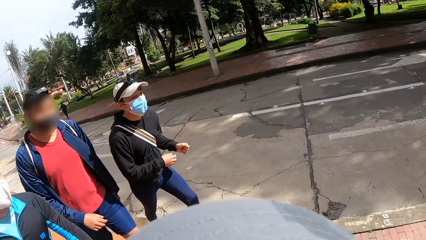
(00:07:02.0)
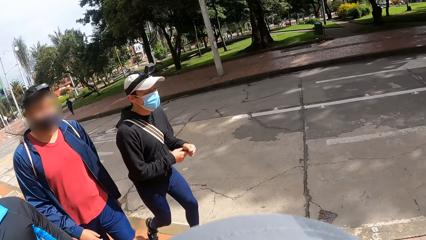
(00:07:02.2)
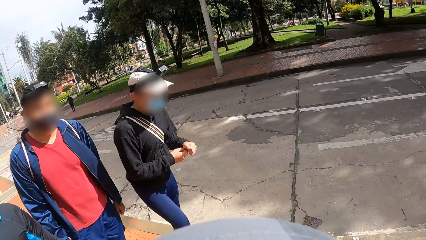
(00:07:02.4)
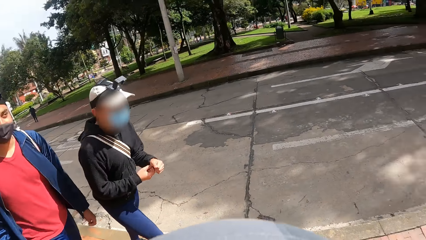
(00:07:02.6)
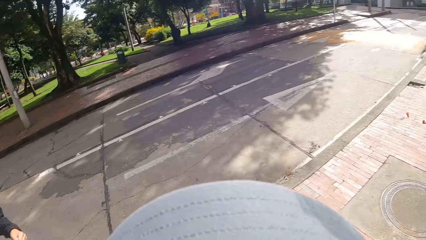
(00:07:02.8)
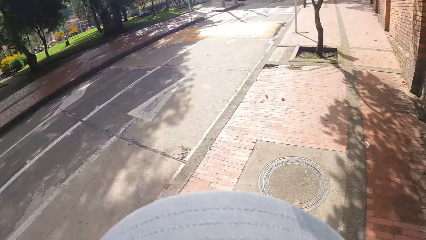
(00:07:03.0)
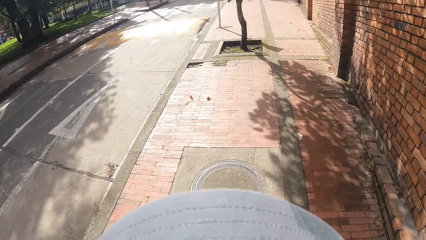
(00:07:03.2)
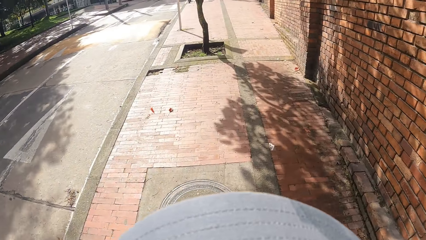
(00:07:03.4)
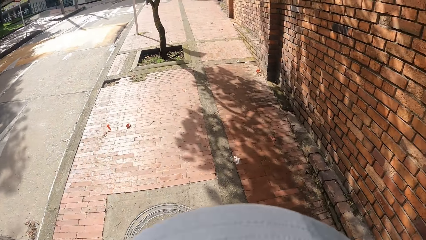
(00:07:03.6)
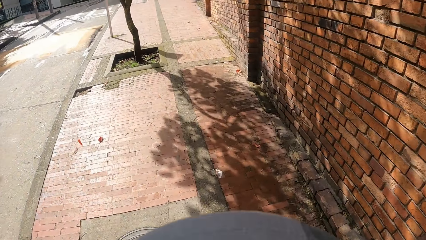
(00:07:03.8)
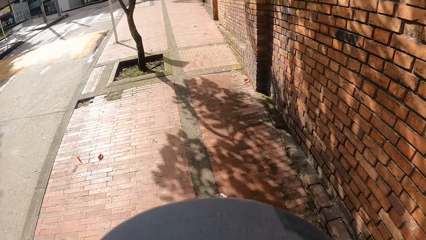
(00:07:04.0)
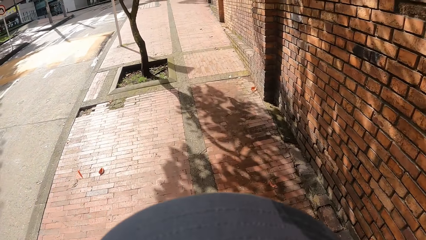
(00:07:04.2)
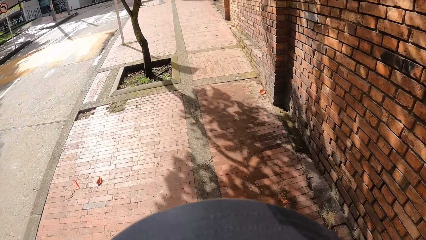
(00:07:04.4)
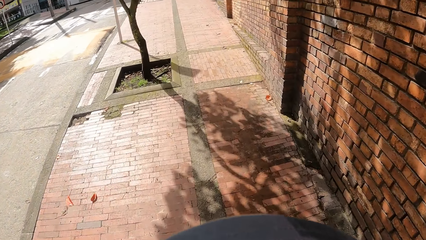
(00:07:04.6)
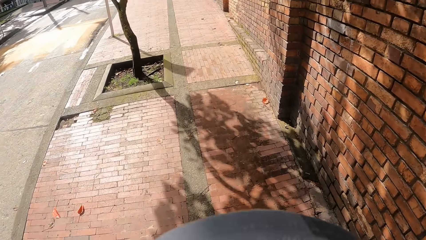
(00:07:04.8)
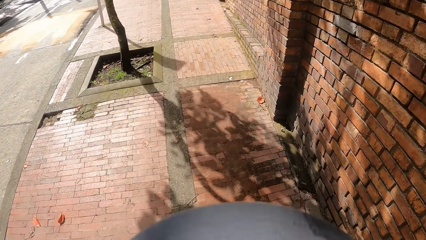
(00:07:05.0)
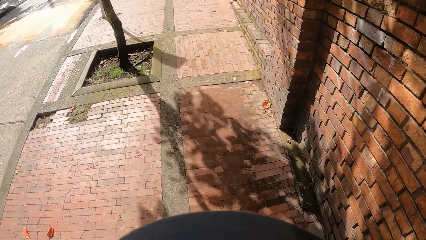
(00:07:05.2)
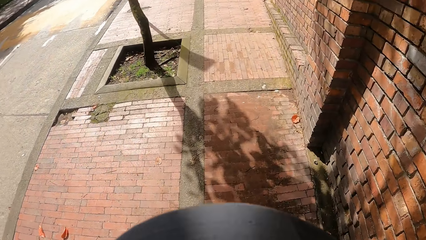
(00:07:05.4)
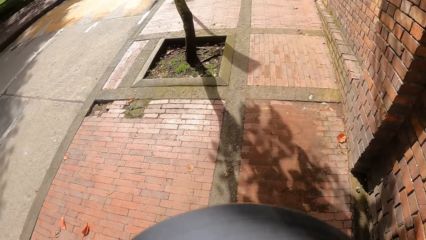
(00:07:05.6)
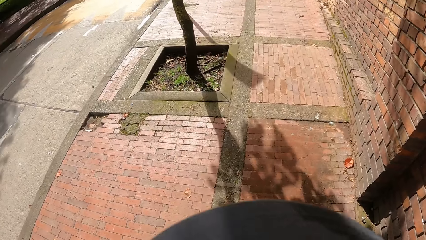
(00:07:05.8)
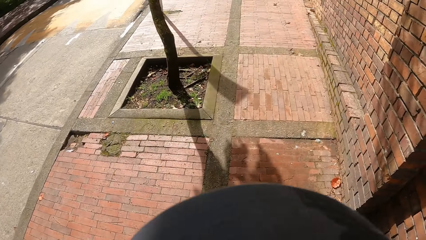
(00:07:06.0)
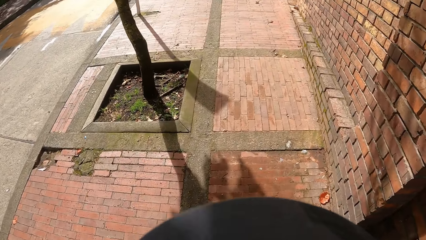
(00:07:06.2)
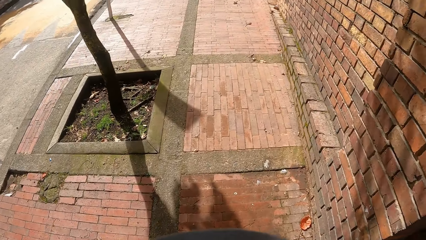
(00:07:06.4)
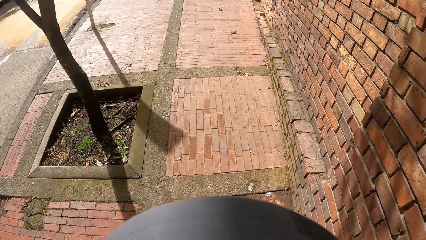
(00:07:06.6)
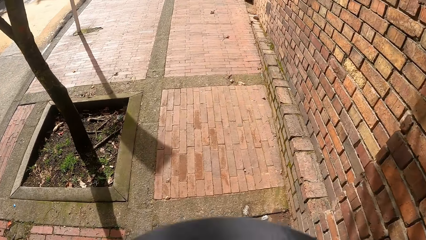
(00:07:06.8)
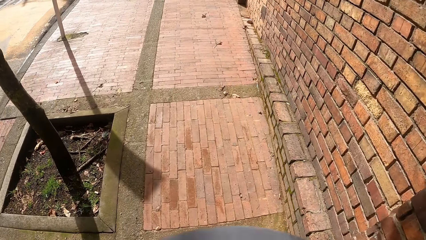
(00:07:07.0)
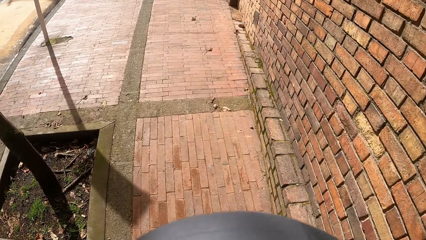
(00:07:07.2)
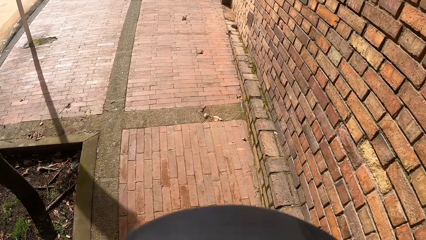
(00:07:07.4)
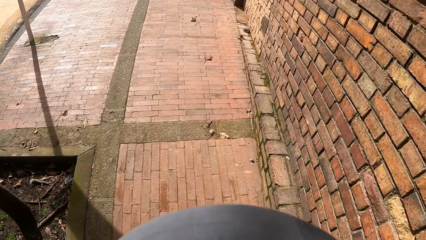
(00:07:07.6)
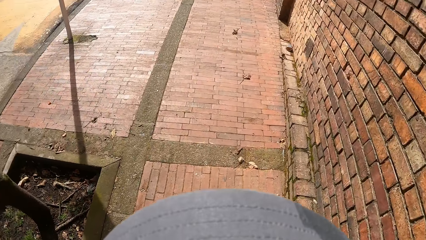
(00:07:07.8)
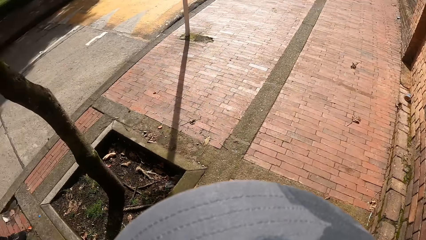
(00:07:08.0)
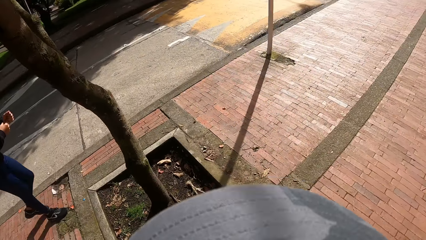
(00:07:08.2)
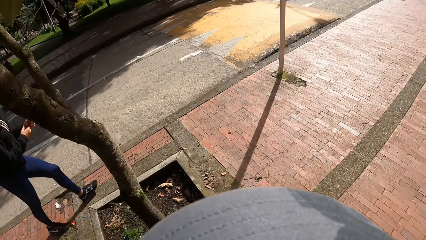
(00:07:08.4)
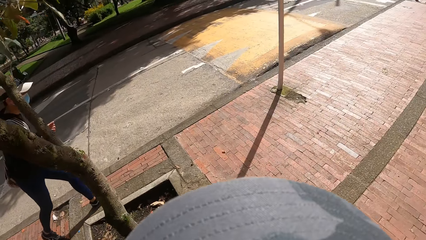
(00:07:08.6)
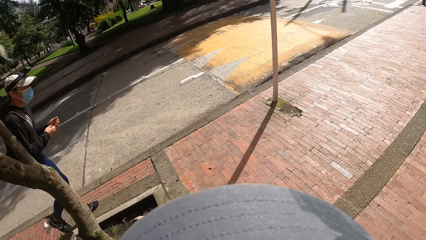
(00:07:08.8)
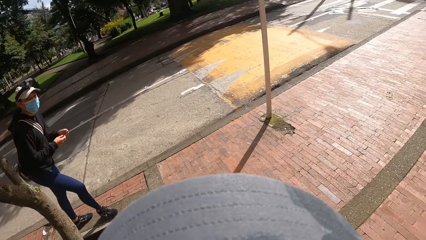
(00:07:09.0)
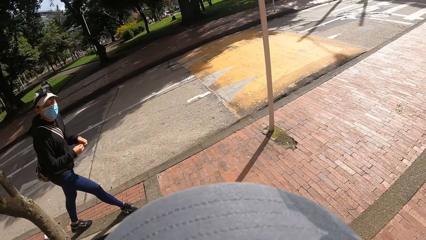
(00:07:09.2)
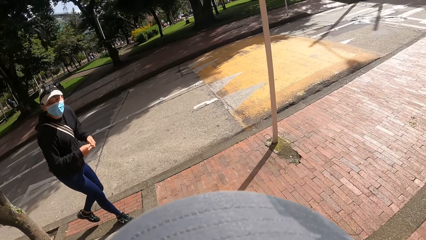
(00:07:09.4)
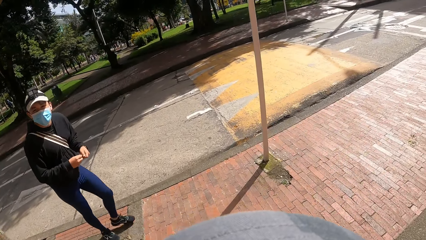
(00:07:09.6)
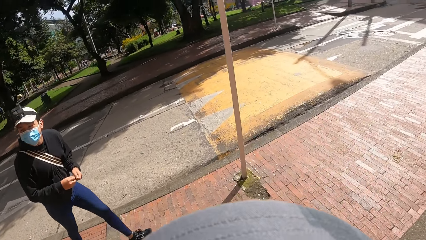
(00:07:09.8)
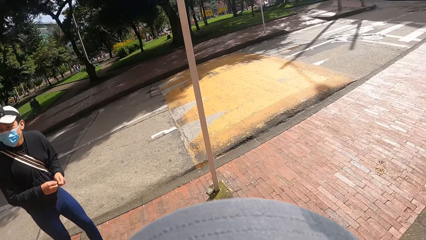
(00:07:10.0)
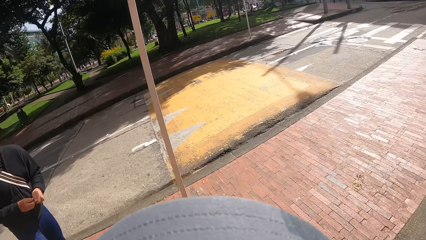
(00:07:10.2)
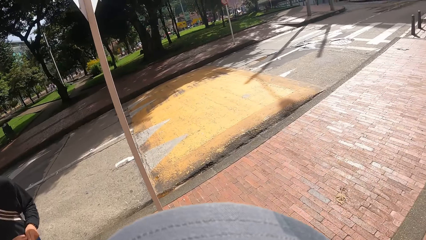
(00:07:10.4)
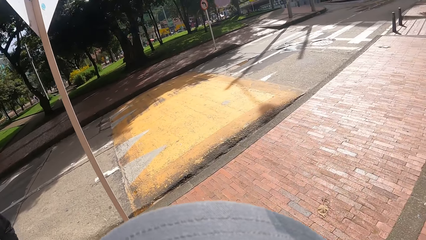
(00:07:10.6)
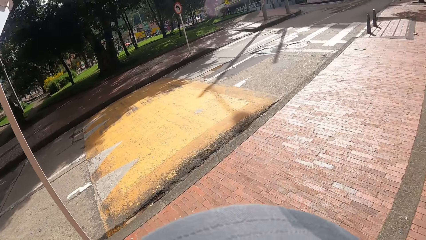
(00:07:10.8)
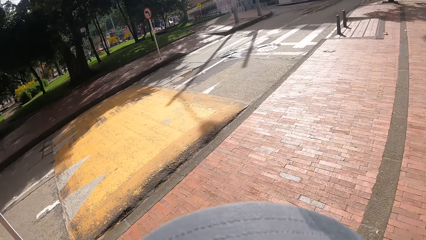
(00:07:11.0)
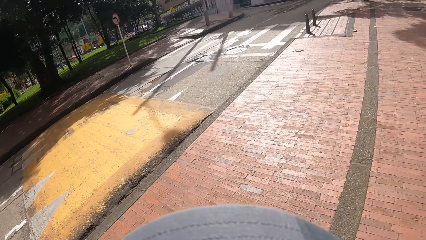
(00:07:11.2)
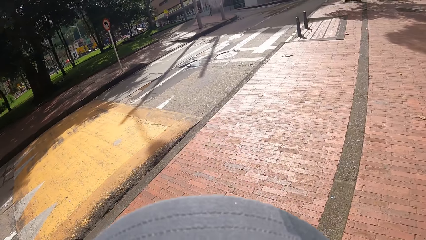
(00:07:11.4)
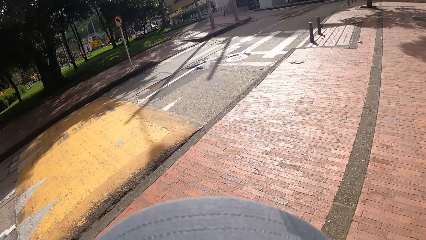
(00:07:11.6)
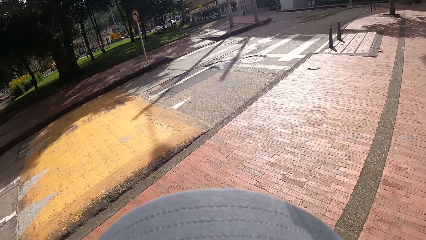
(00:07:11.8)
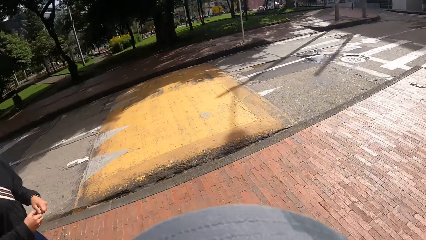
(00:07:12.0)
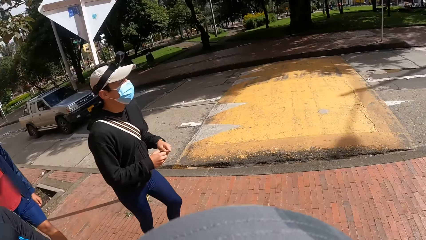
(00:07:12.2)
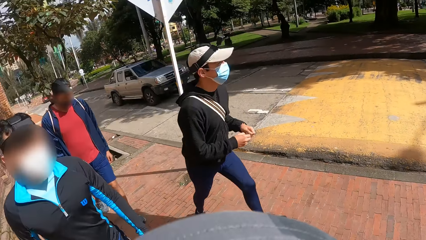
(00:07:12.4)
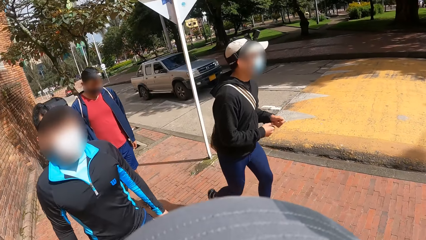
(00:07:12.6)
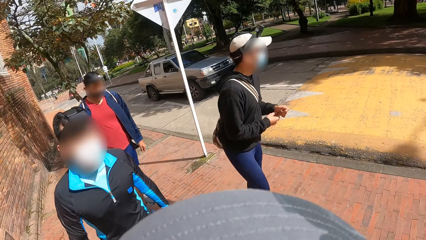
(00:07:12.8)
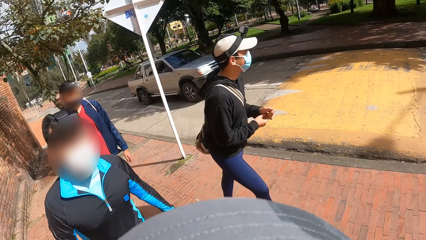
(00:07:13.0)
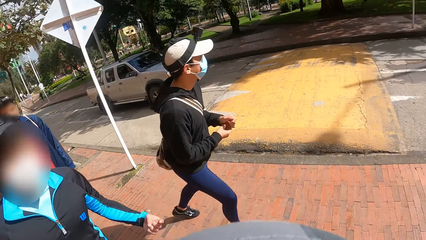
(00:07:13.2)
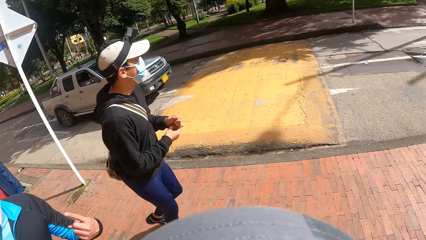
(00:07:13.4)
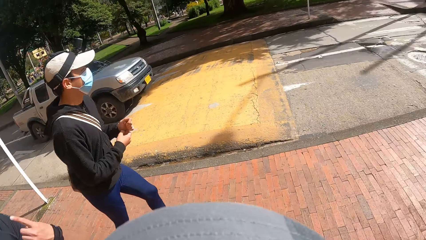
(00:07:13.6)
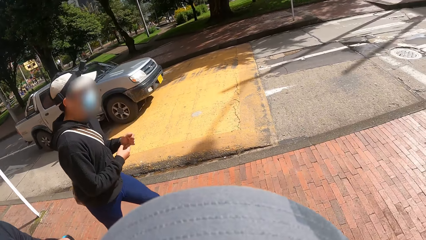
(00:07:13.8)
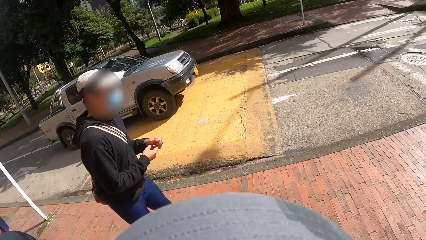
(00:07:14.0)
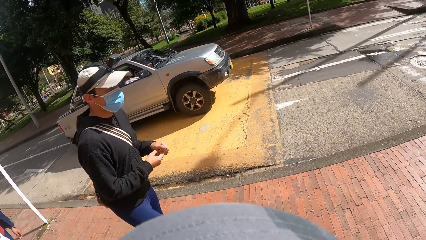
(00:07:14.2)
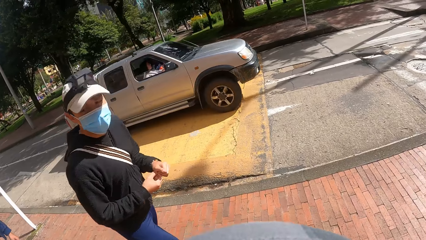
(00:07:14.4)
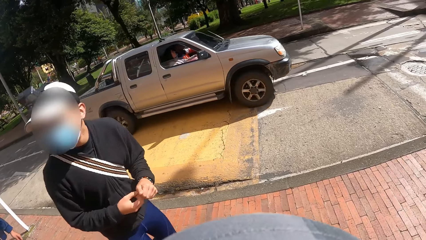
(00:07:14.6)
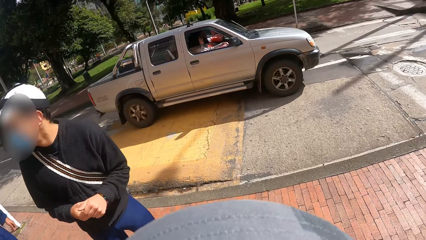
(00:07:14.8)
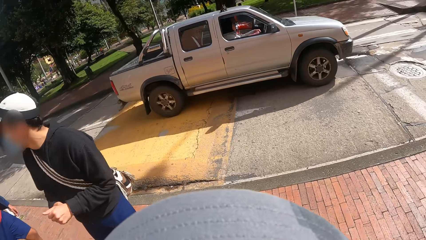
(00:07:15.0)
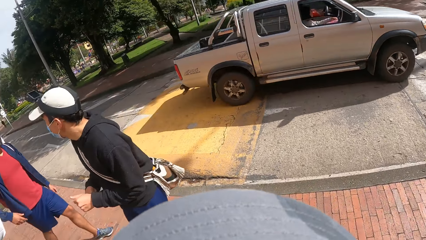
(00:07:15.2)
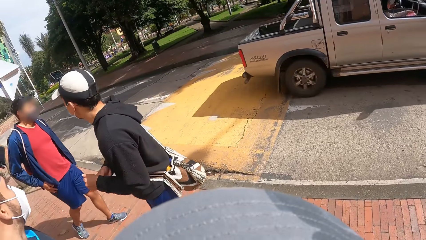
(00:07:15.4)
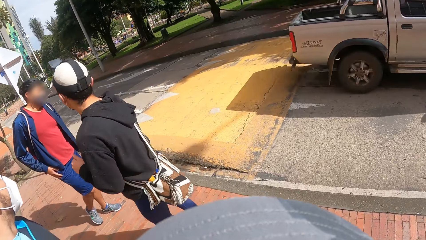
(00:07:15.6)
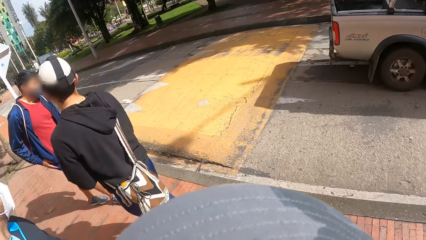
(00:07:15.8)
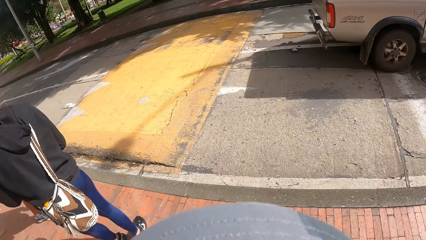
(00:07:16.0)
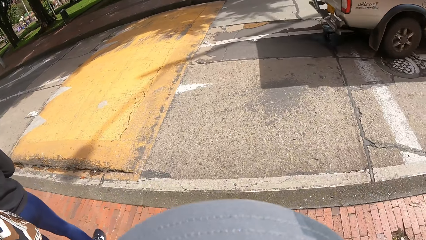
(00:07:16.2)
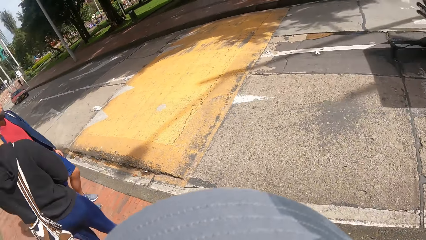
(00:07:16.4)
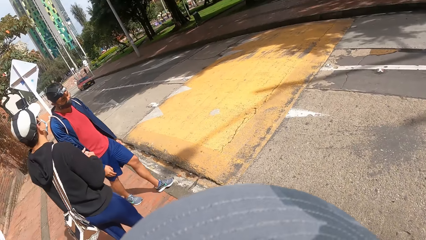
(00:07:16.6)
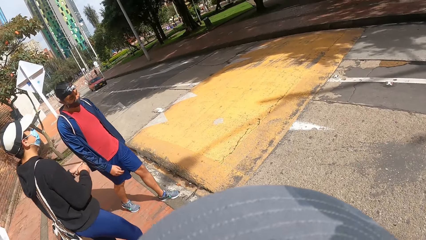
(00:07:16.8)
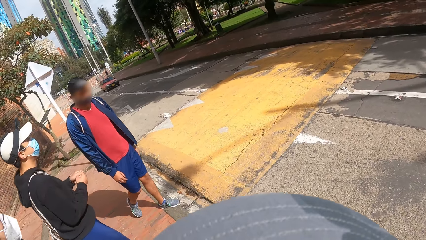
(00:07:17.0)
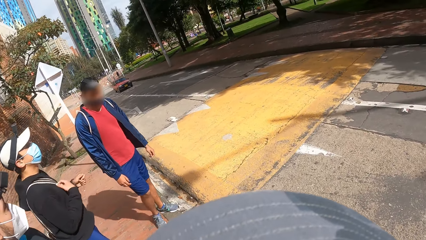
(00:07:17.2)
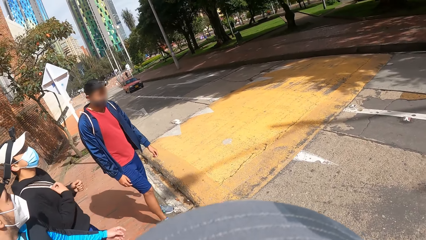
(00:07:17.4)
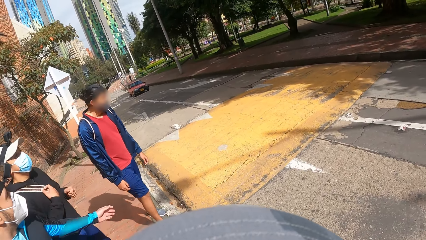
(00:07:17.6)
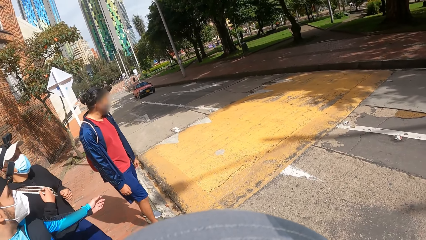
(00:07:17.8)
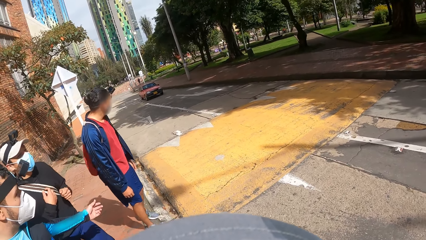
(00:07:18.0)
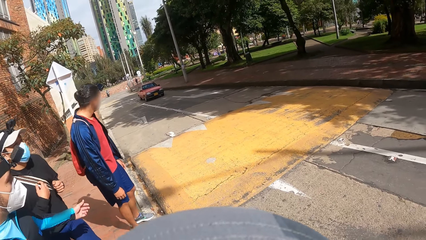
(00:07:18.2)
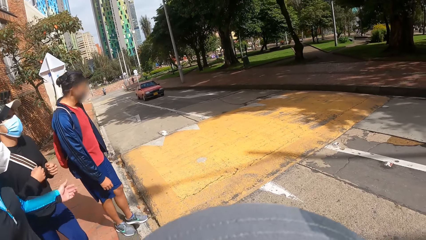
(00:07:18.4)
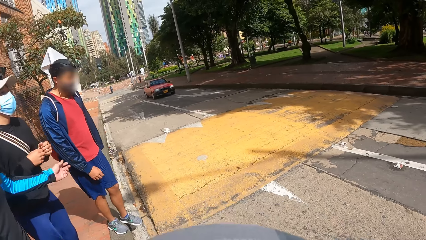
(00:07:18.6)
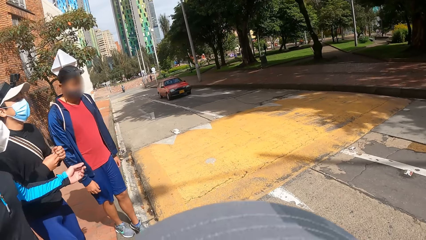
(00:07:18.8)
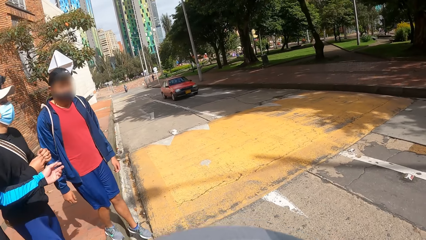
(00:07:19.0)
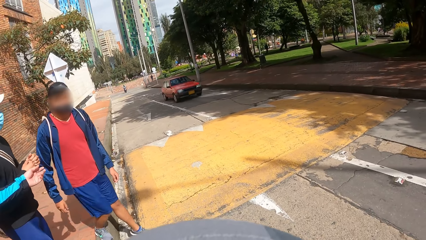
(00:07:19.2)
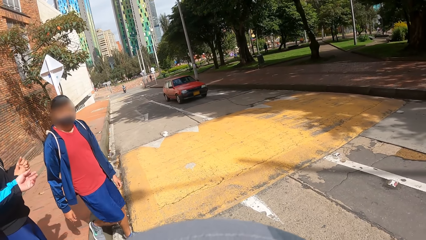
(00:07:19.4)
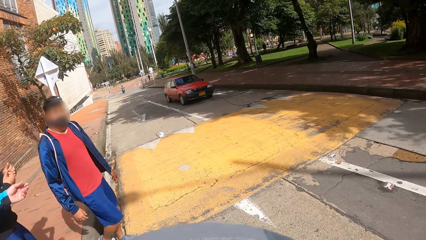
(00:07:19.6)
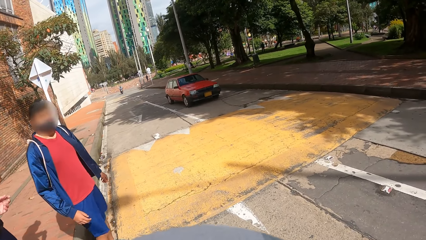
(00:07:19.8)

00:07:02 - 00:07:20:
The camera wearer looks at the colleagues. They look at the sidewalk. They look at a man. A man interacts with another man and a third man. The camera wearer looks at the colleagues. They look at a vehicle.
